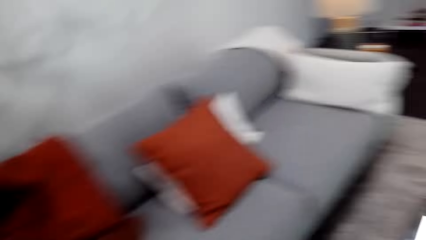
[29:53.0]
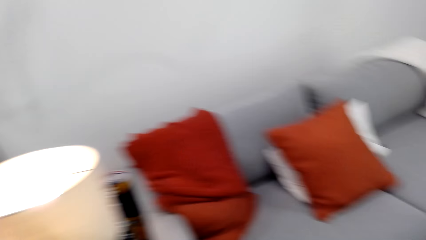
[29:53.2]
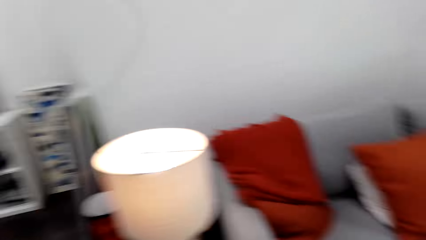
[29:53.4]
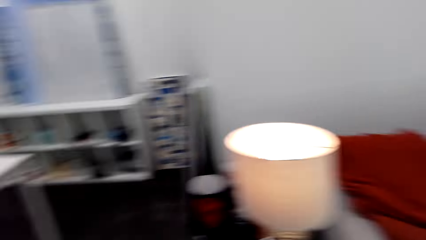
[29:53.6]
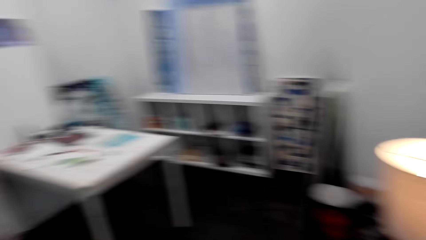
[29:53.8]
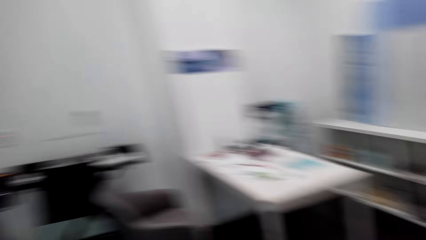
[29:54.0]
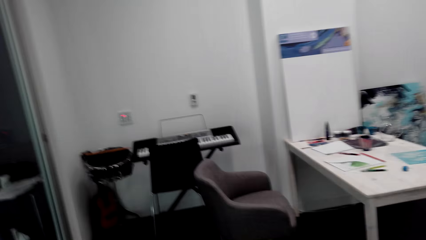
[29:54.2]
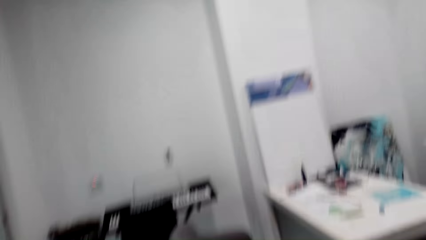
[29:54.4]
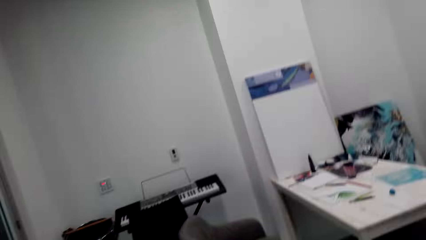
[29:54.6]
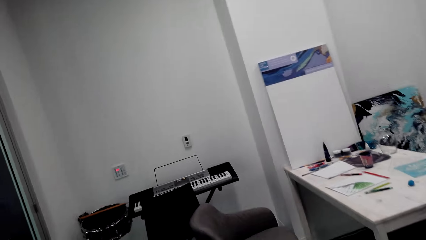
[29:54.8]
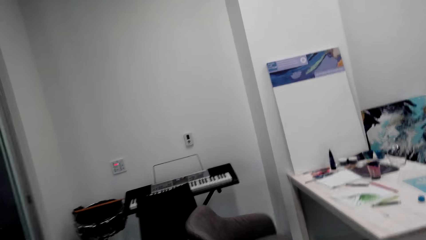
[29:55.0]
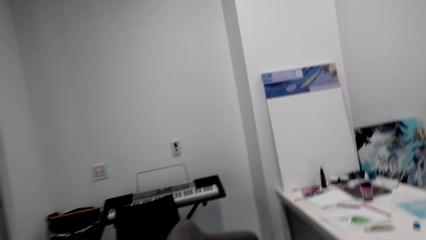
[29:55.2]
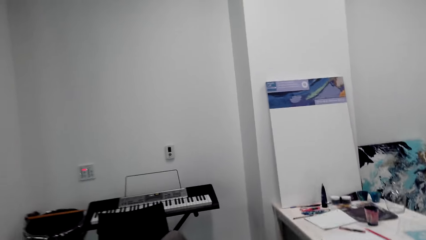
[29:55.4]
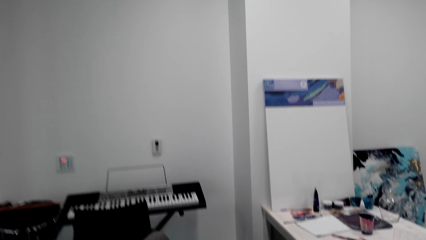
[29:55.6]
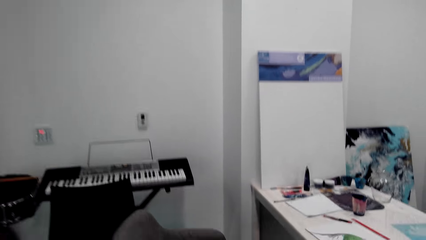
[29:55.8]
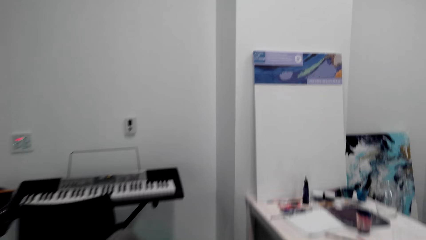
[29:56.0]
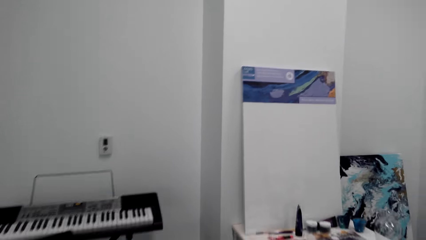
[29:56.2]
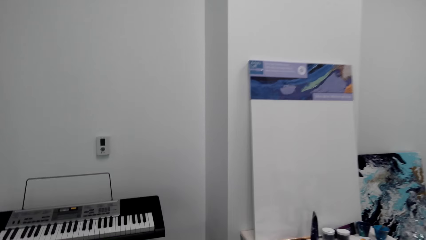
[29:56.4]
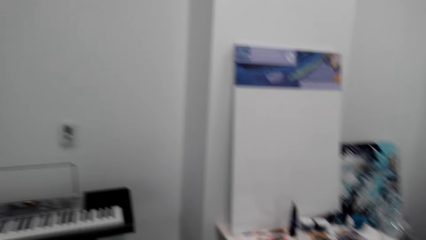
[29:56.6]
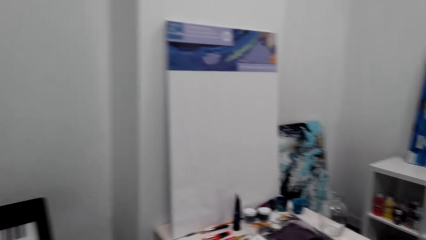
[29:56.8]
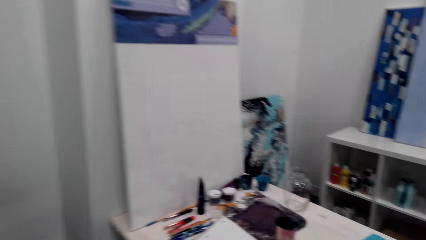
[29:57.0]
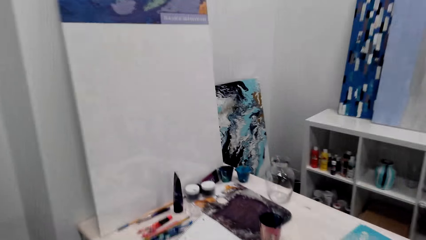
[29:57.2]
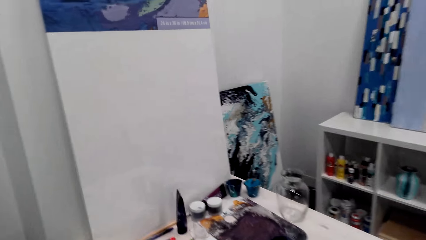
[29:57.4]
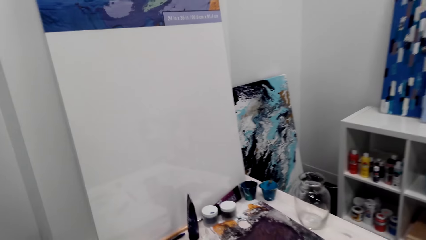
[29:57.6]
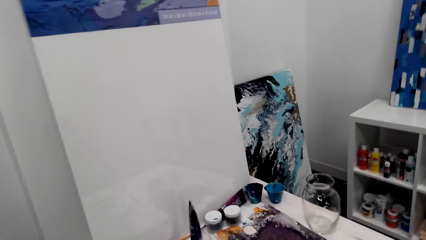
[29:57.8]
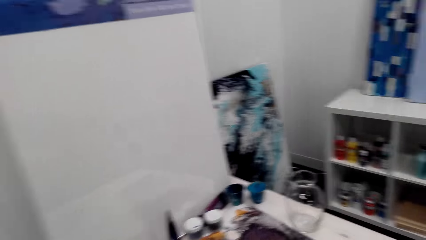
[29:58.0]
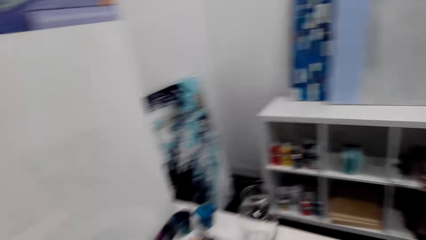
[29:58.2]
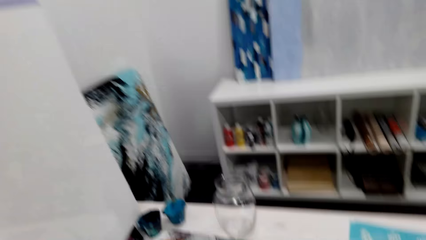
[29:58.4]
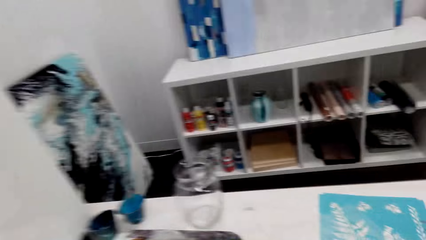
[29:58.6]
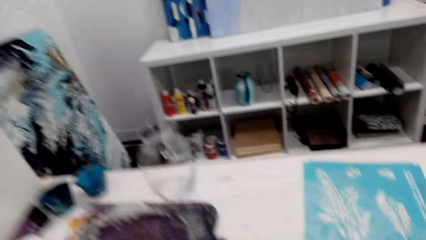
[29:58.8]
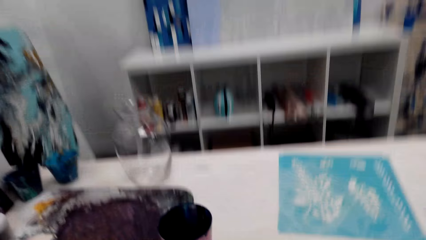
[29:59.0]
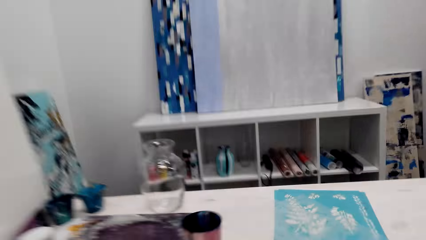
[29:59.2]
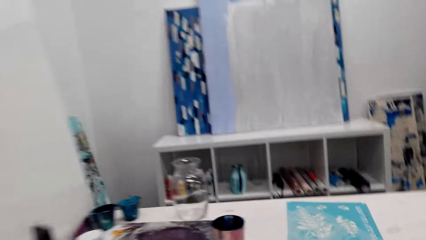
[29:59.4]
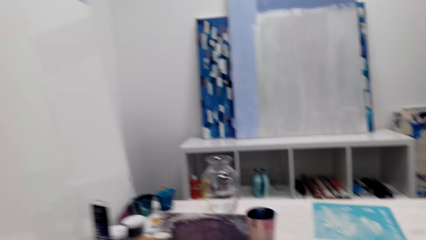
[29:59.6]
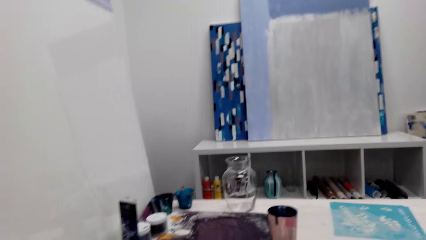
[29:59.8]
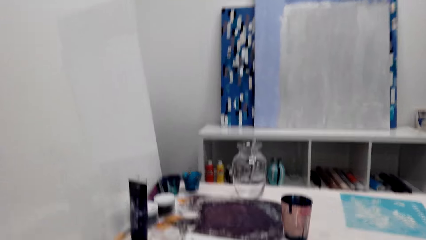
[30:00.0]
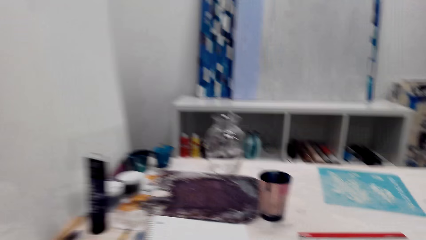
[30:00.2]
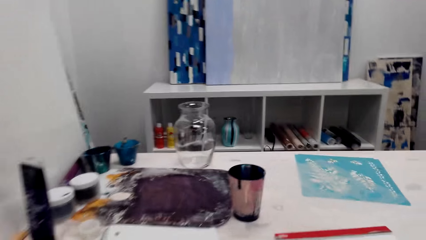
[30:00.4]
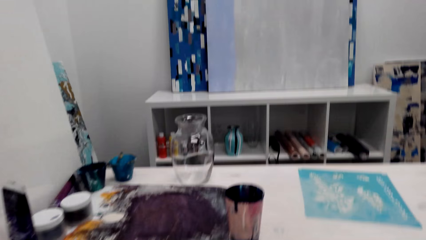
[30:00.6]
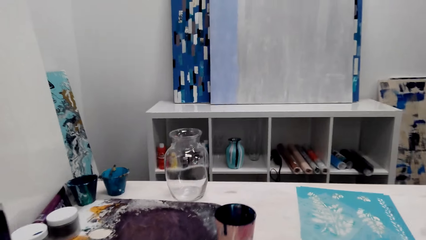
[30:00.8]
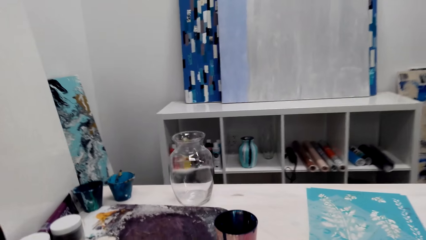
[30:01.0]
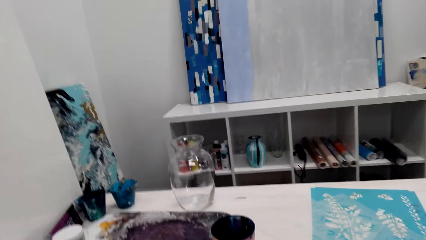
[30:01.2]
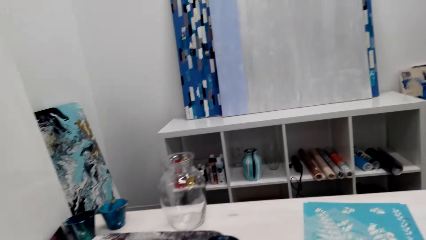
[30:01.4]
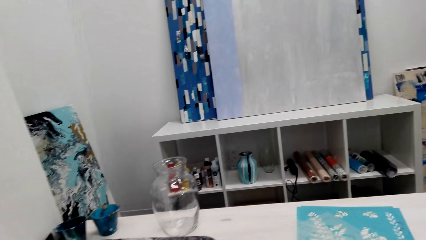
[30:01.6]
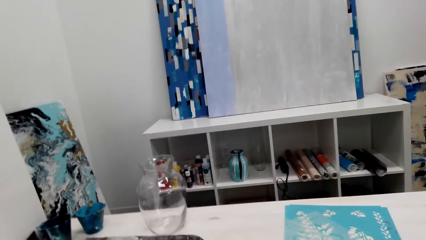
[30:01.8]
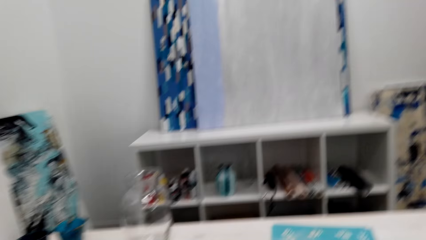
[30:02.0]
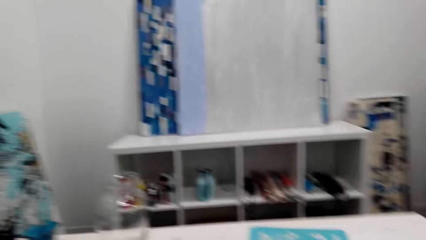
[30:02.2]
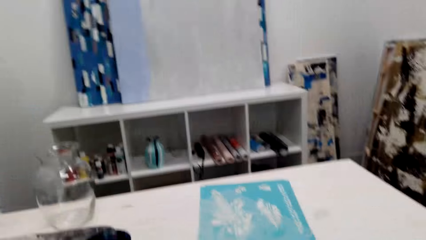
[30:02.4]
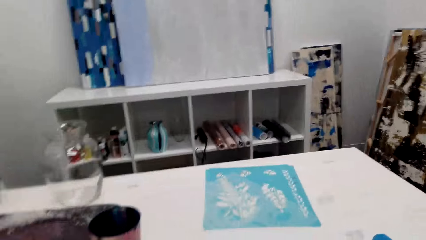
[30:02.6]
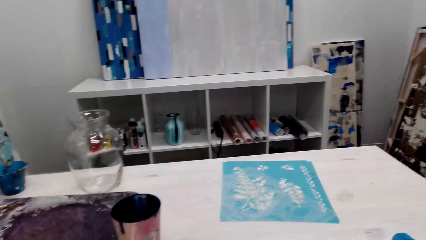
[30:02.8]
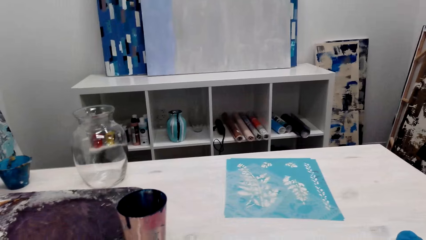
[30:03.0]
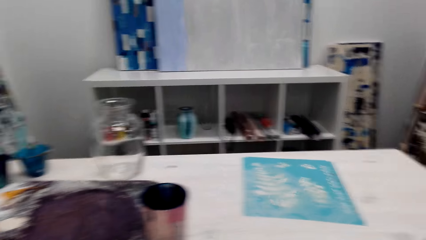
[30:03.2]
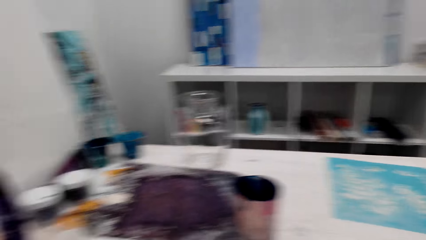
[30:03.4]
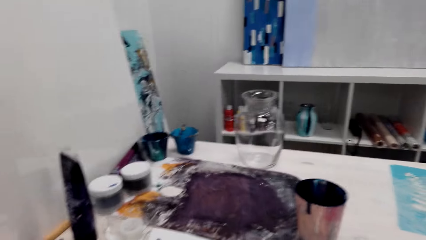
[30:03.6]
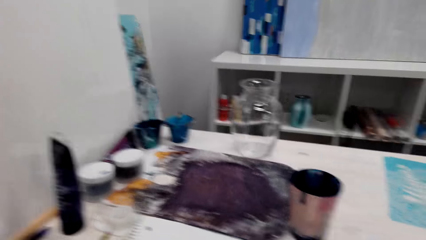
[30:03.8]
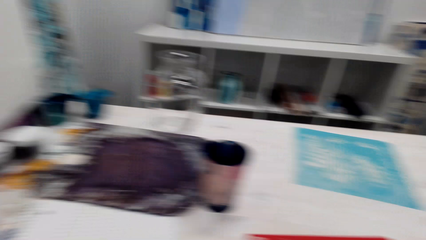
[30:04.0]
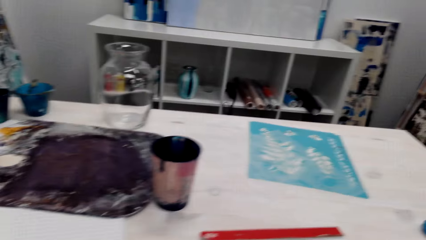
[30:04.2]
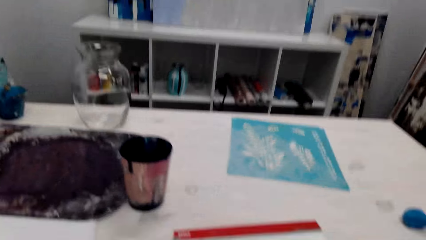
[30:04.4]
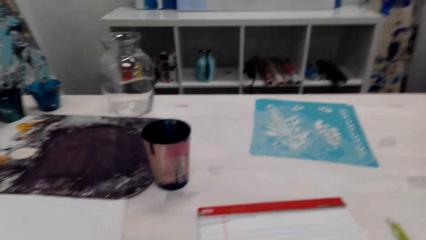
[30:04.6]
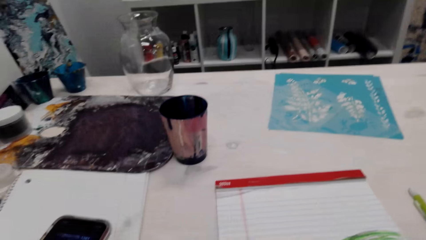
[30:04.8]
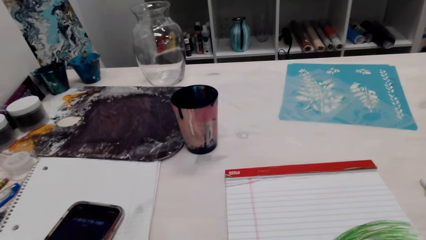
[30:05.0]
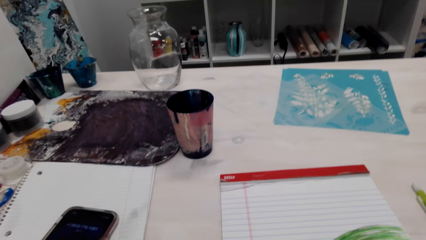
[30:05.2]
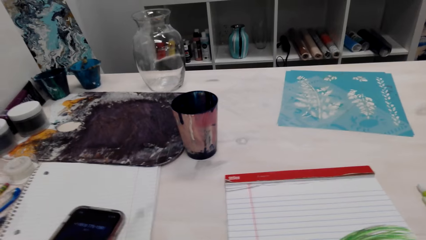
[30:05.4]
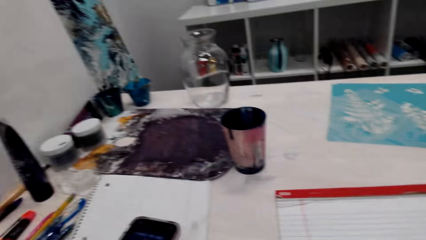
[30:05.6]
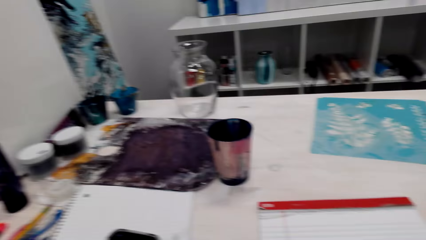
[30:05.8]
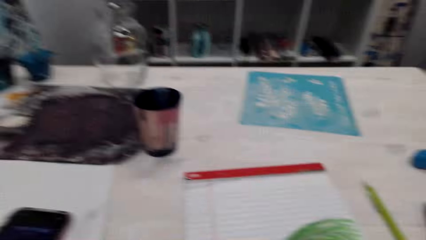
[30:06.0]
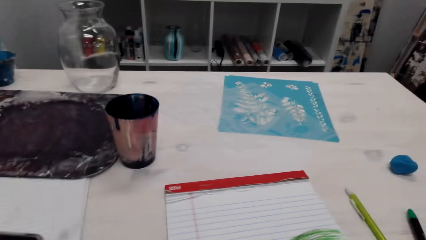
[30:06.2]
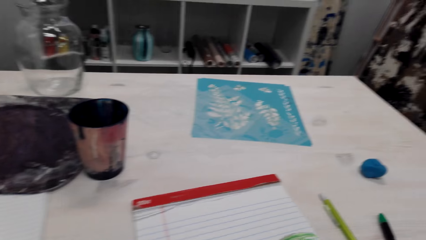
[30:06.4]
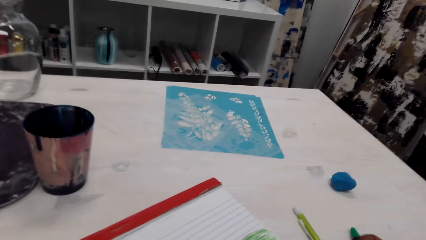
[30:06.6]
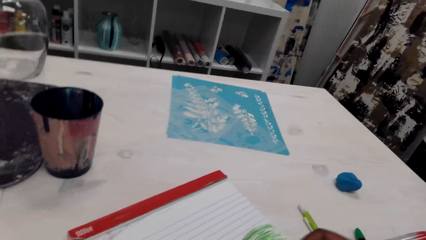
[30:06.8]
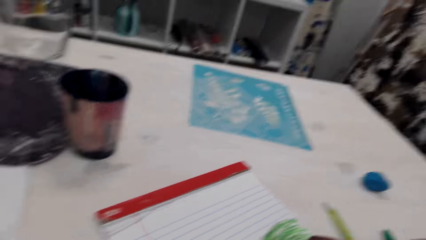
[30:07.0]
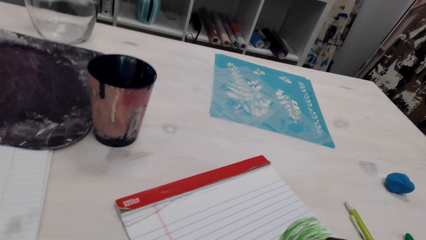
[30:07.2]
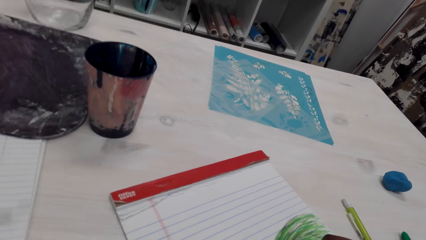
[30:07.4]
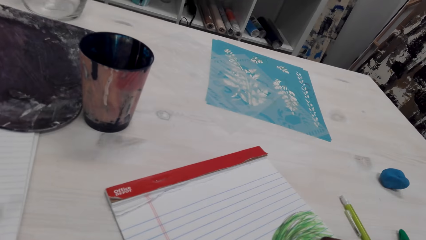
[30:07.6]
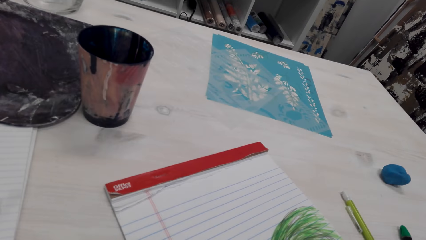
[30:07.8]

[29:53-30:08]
The camera wearer walks back to the desk. They talk over the phone.
